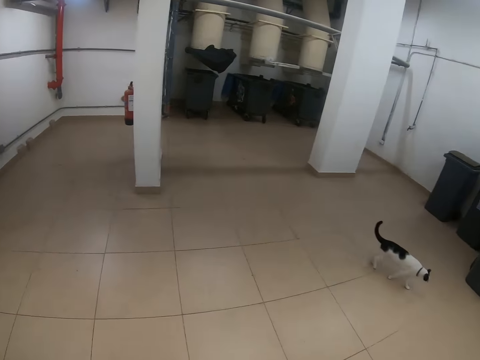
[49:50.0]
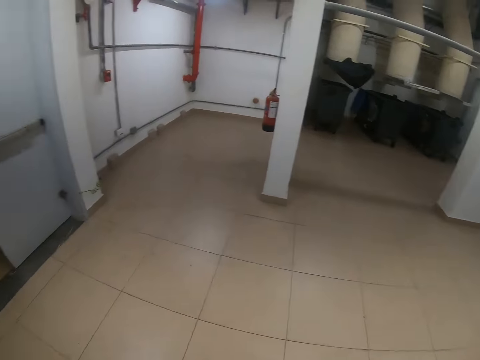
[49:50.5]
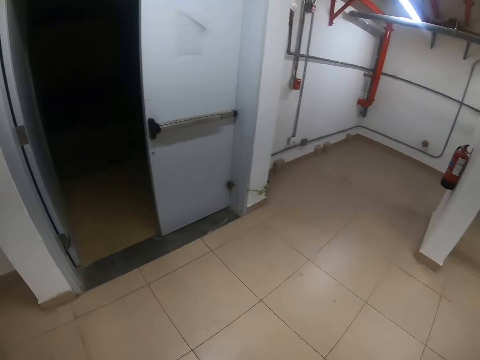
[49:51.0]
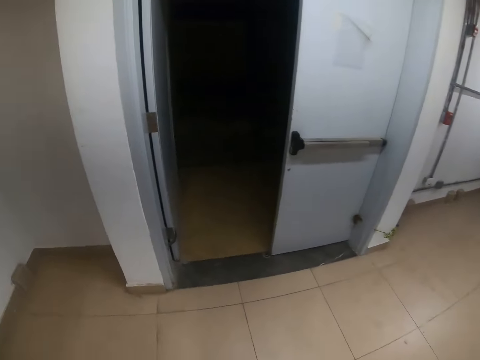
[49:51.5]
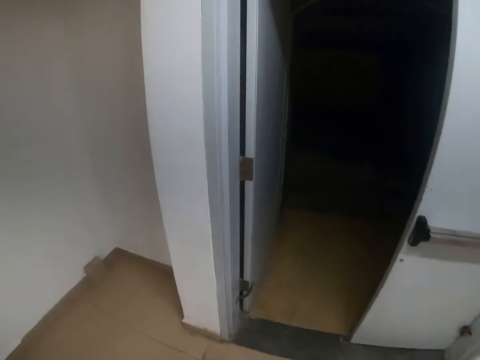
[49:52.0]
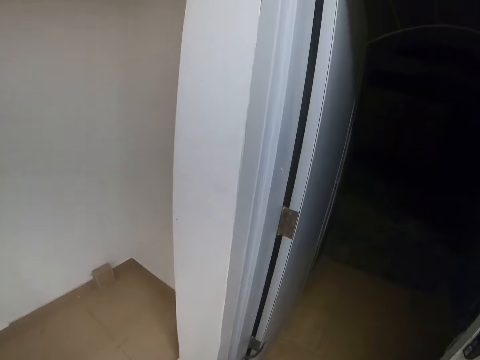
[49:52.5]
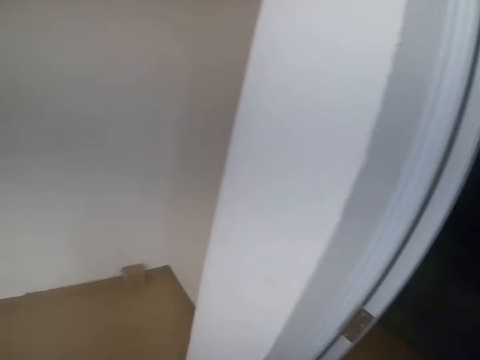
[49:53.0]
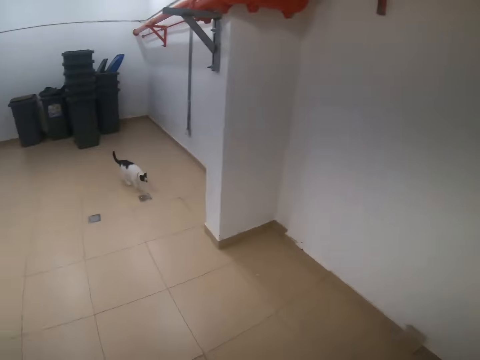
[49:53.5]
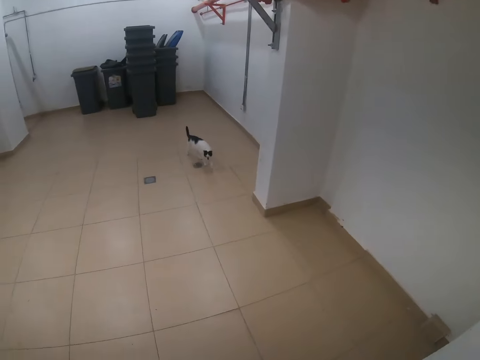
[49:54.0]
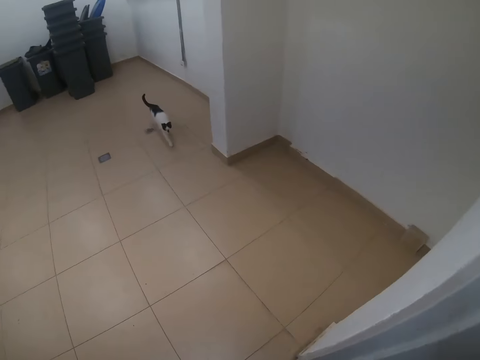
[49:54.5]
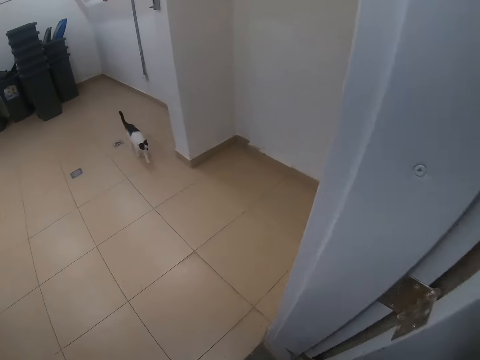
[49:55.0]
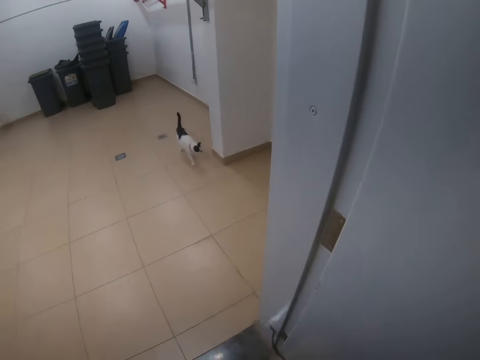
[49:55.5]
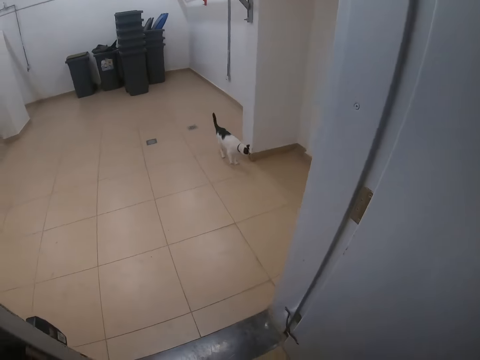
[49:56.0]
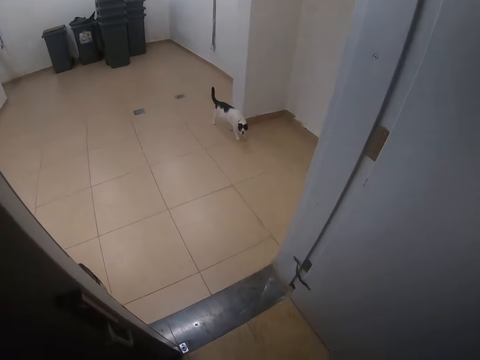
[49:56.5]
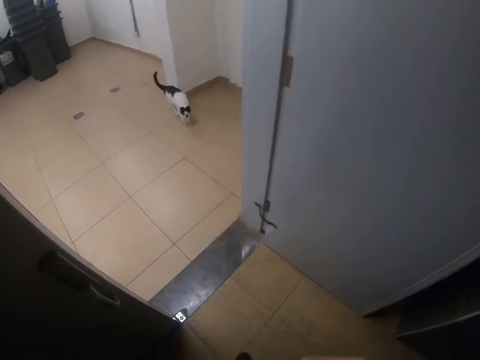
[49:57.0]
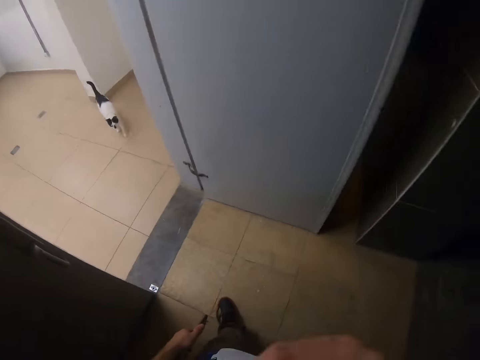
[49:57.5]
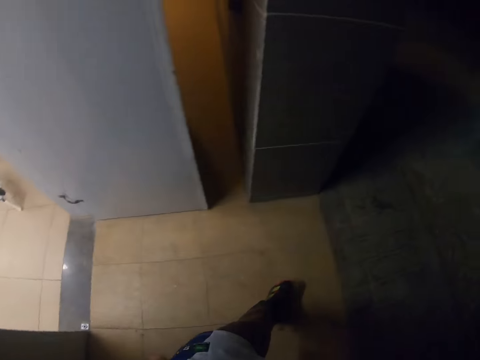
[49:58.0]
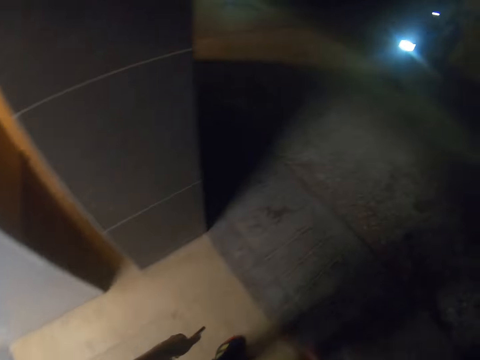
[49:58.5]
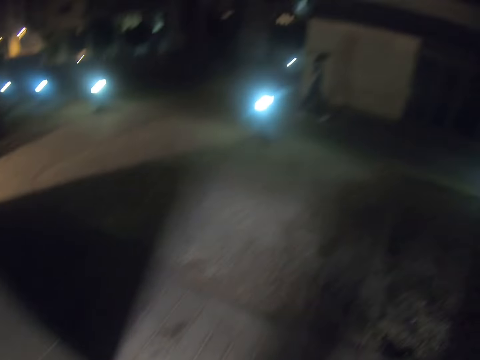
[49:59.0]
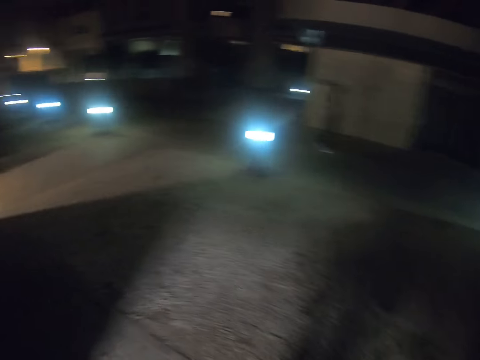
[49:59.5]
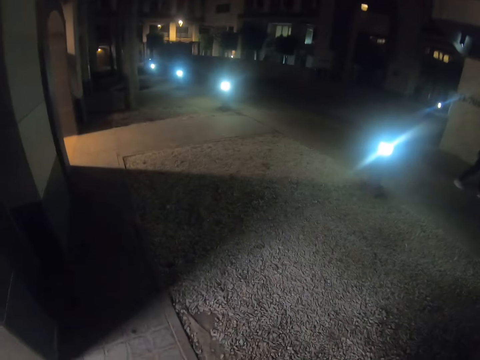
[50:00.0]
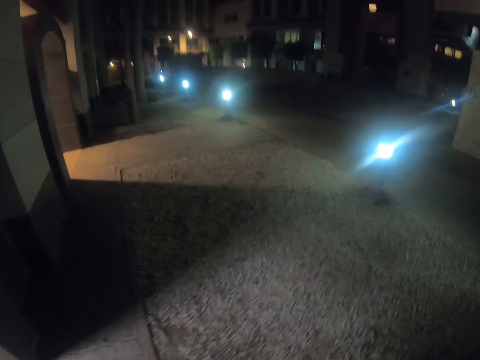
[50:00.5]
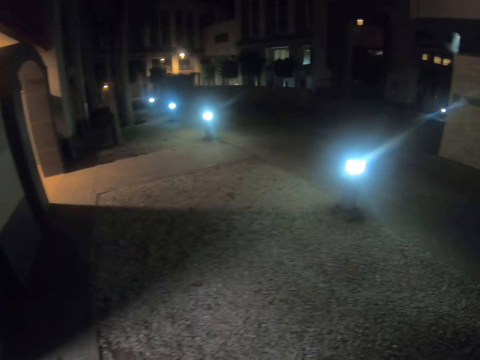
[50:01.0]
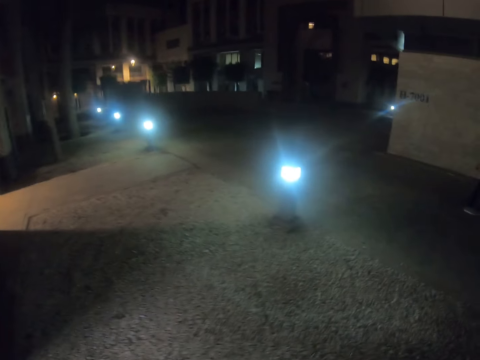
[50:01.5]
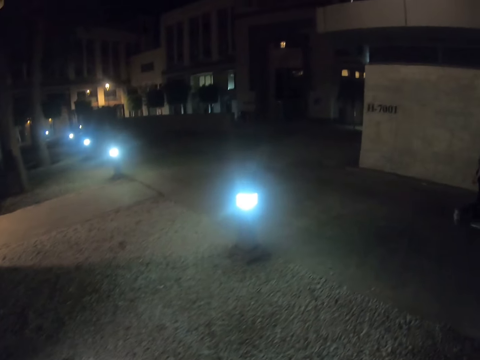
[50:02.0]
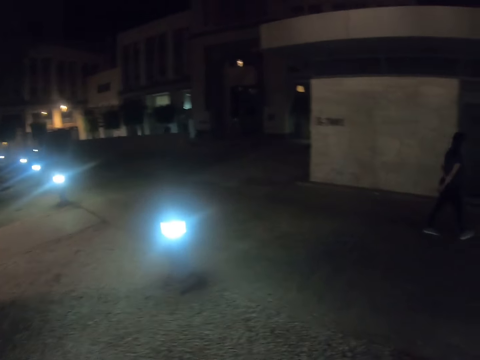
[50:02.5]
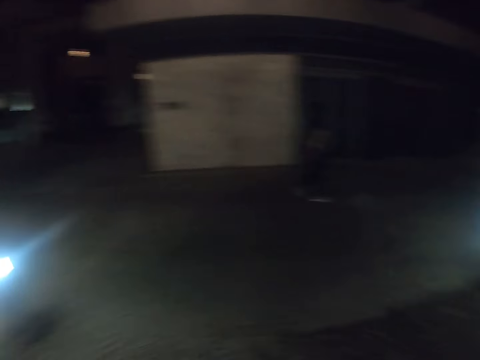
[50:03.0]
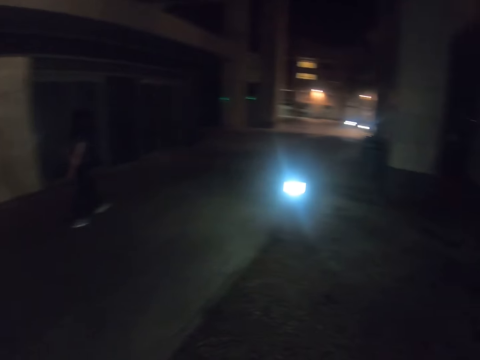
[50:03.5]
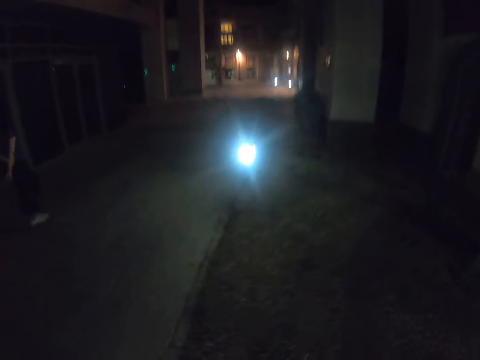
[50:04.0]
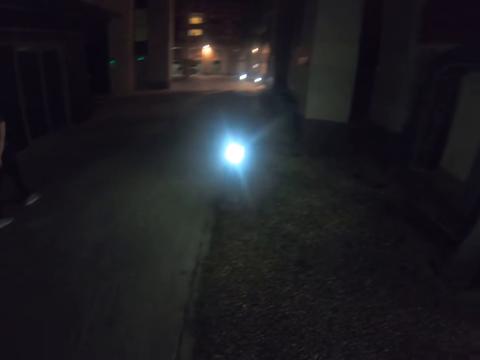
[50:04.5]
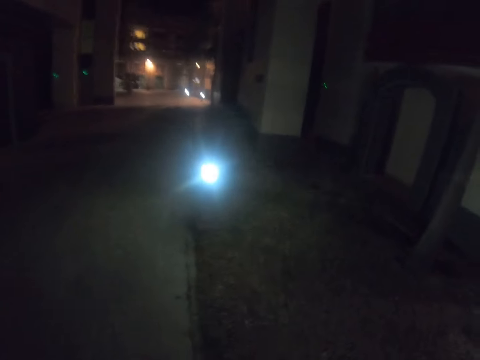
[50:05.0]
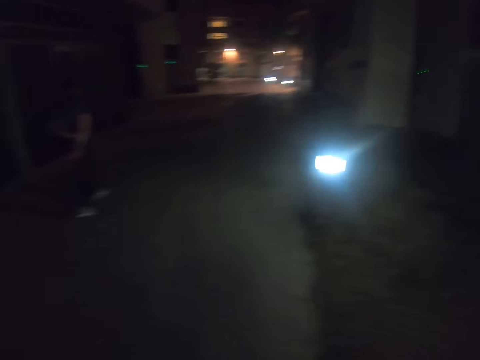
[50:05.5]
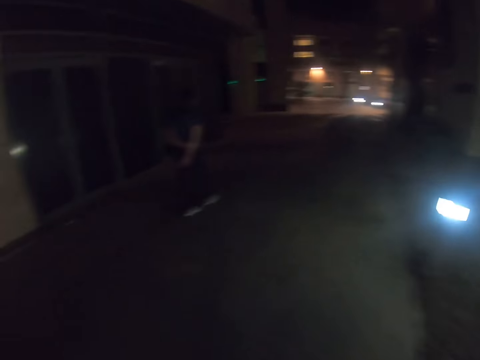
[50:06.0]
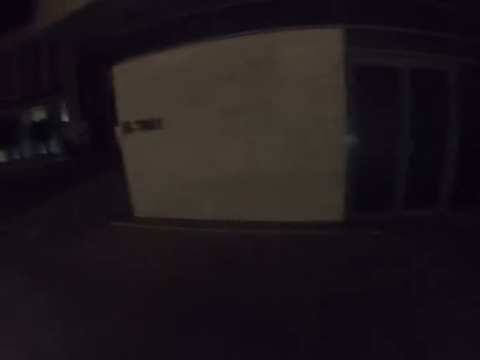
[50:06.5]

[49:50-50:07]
The camera wearer turns around the house. They walk around. They stare at the cat. They walk towards the walkway. They turn around the walkway.

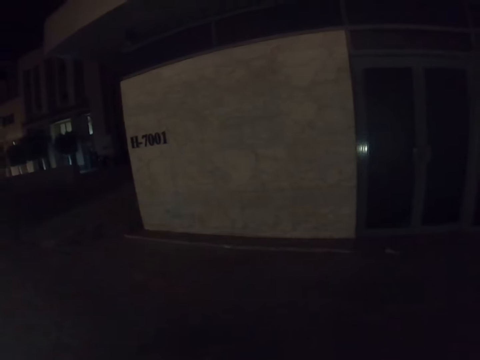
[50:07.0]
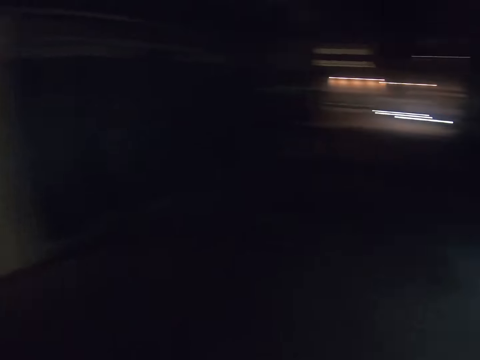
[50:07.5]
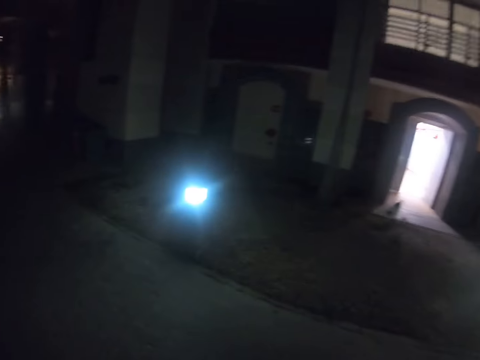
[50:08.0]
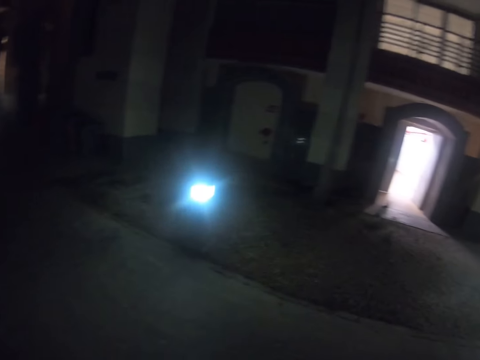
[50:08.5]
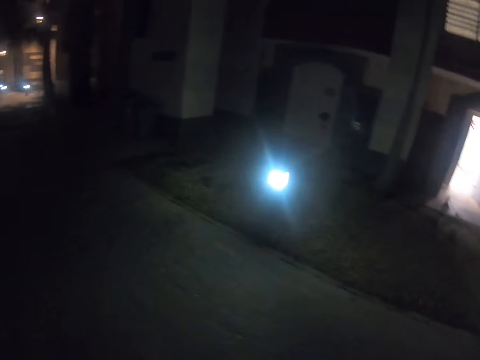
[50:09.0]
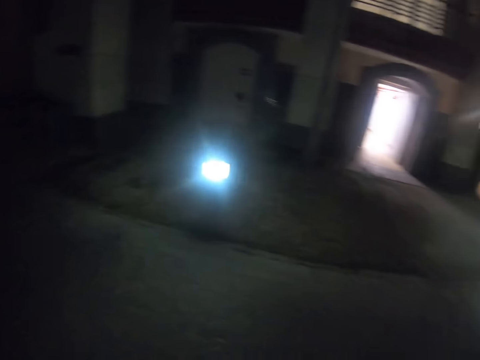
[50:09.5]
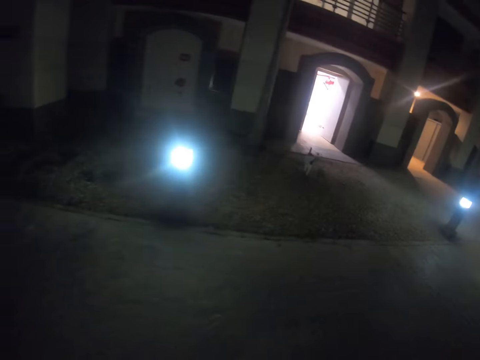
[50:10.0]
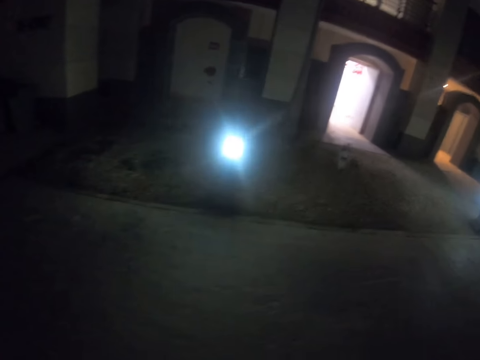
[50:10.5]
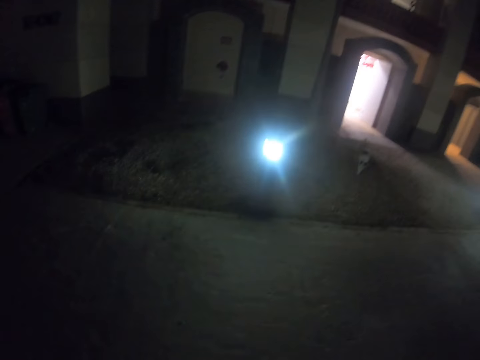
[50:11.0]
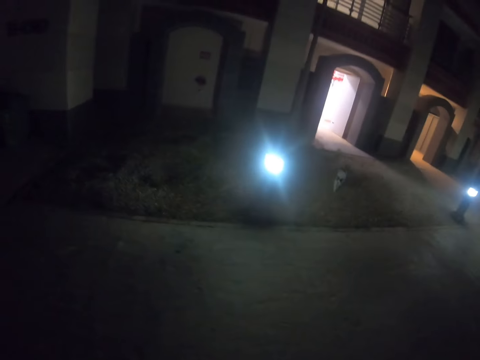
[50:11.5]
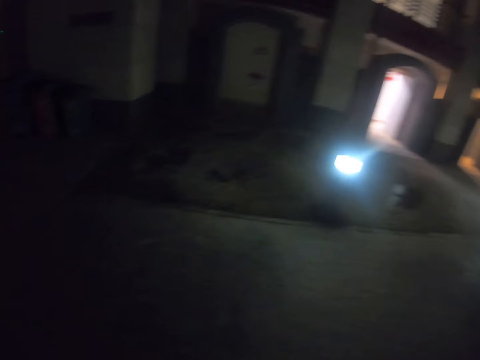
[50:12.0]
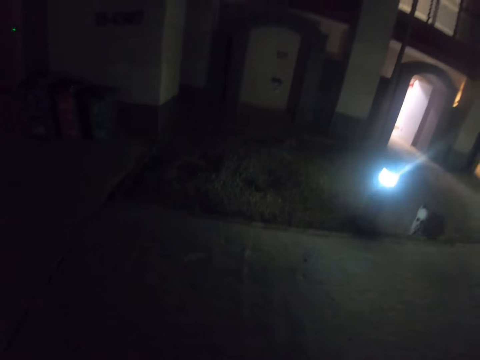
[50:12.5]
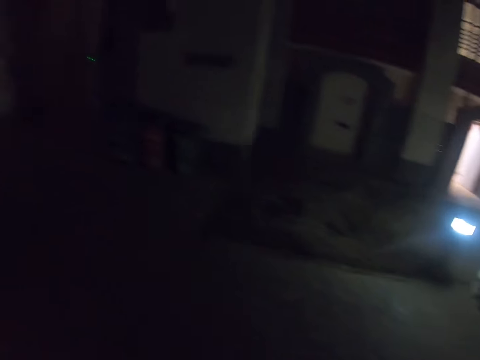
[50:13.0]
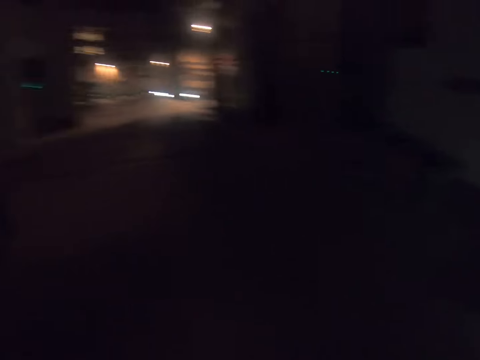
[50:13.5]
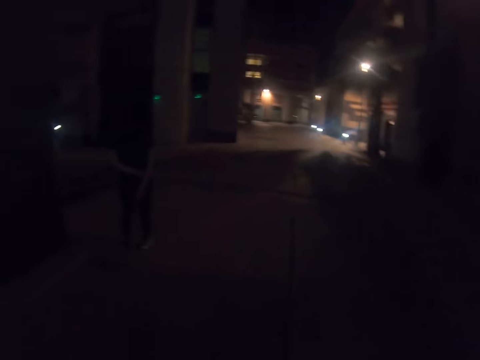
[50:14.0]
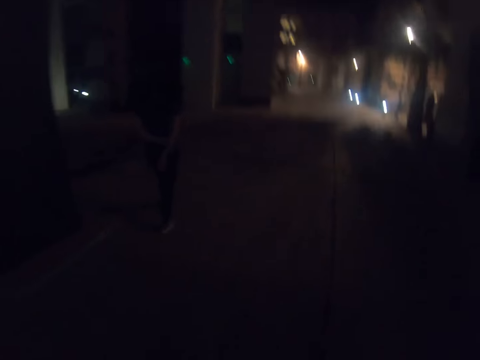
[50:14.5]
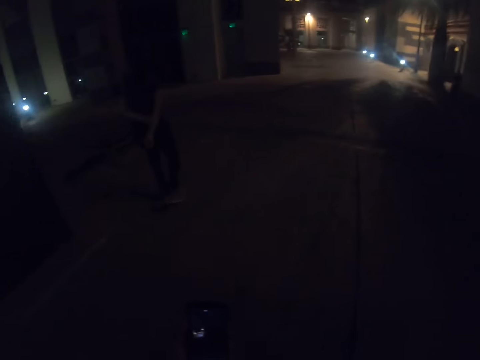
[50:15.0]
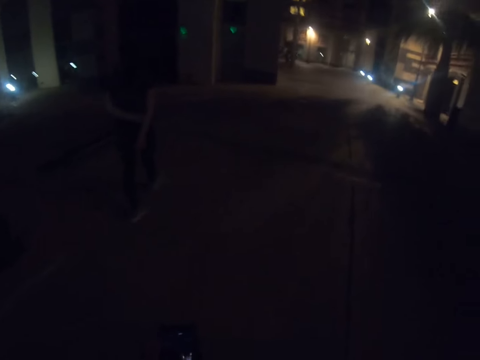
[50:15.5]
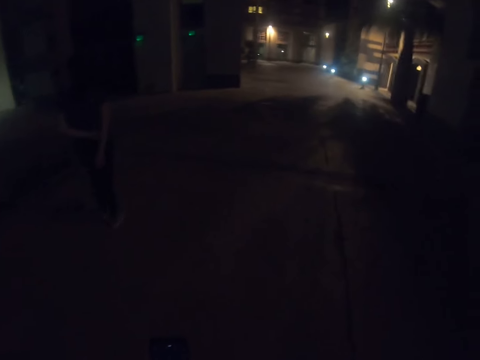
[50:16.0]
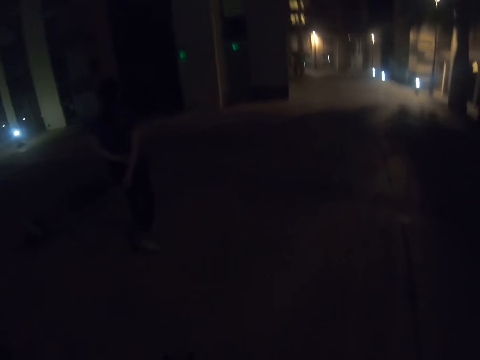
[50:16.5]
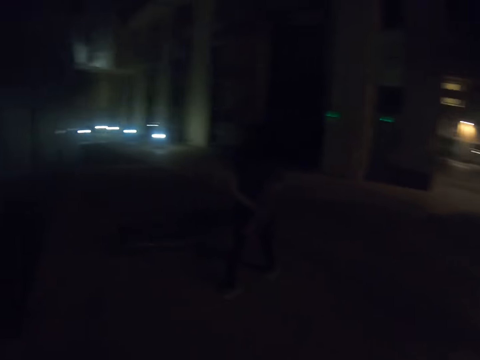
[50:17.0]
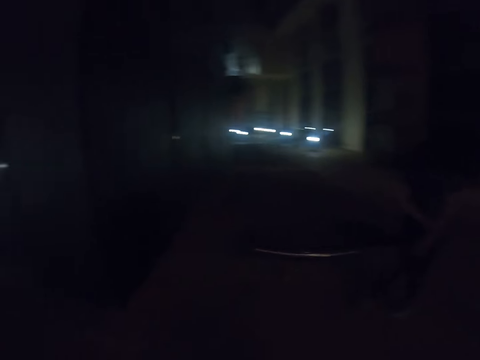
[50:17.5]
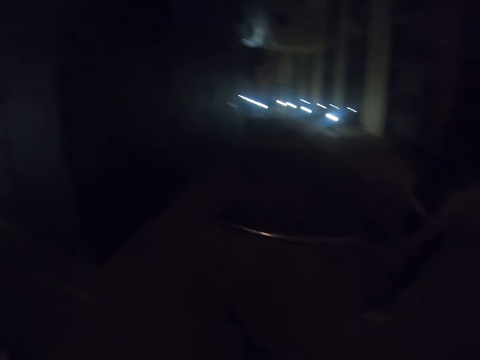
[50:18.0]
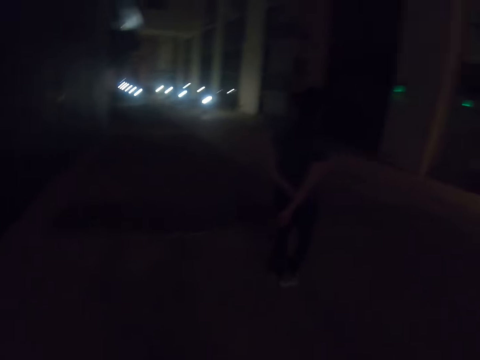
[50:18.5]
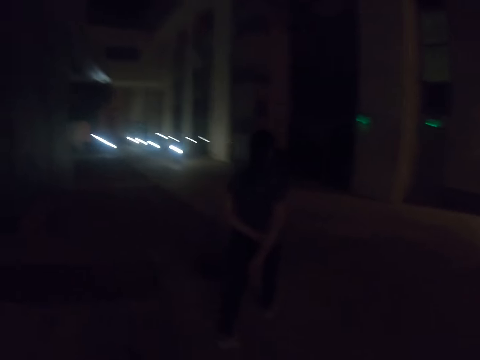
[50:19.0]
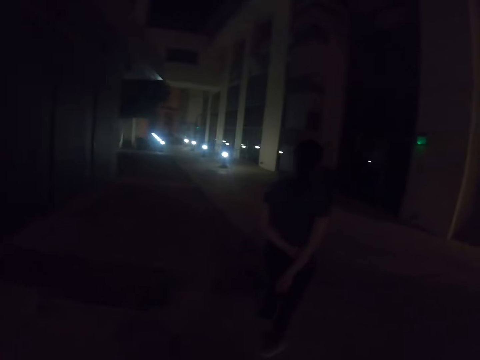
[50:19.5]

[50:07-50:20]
The camera wearer looks around. They stare at the cat. They walk along the walkway. They scroll the mobile phone.
